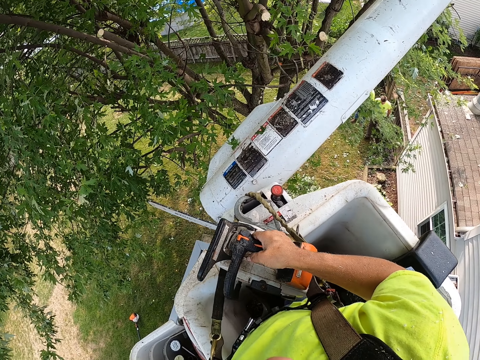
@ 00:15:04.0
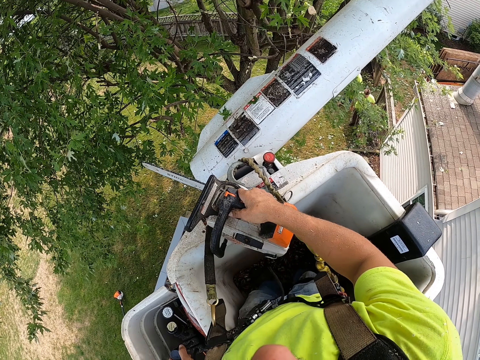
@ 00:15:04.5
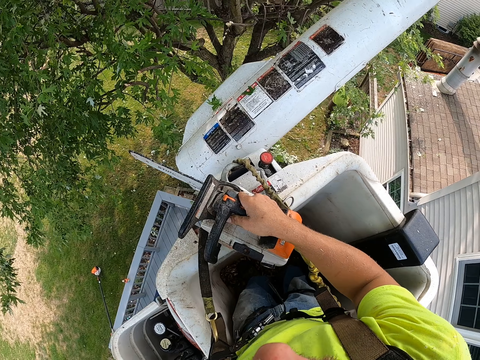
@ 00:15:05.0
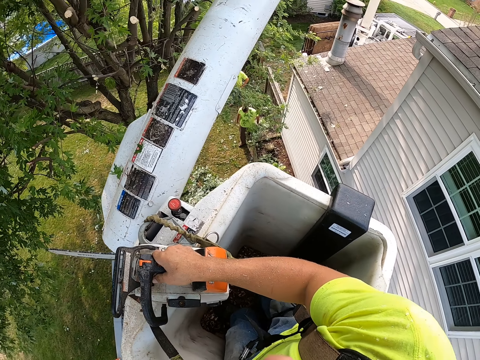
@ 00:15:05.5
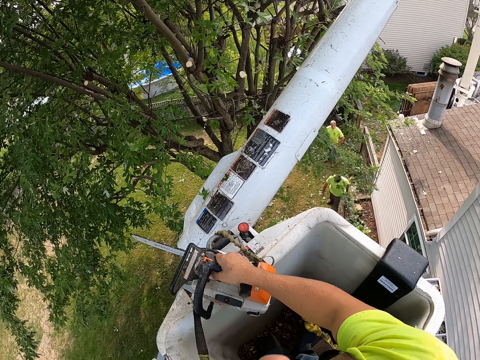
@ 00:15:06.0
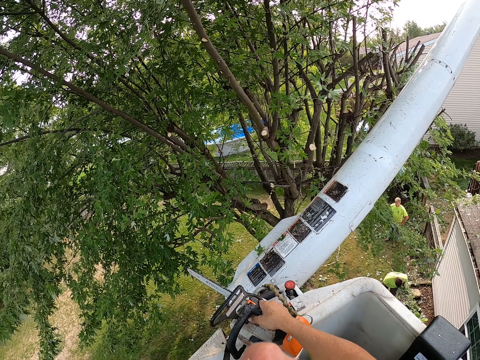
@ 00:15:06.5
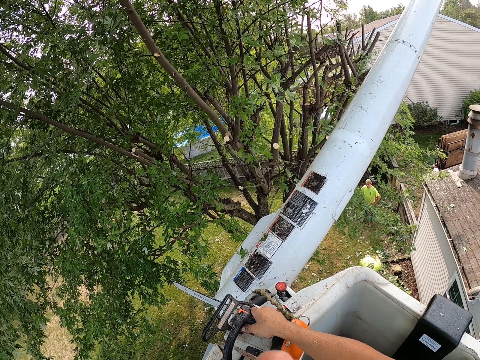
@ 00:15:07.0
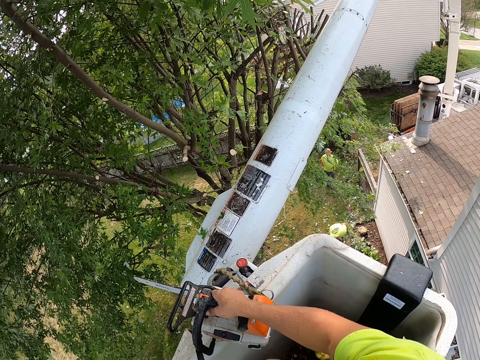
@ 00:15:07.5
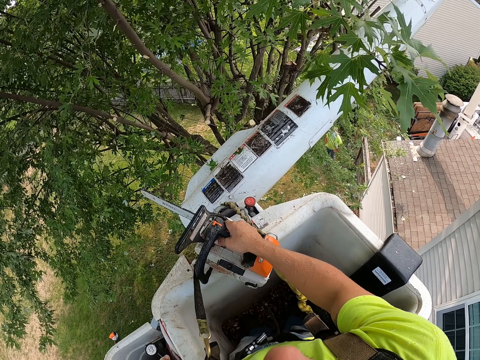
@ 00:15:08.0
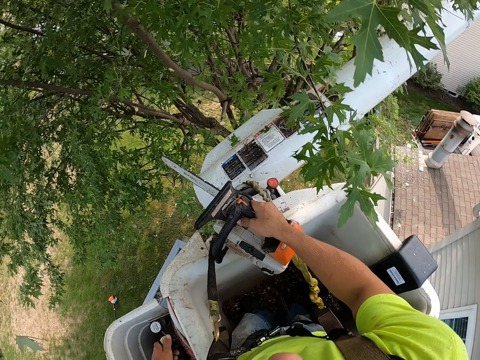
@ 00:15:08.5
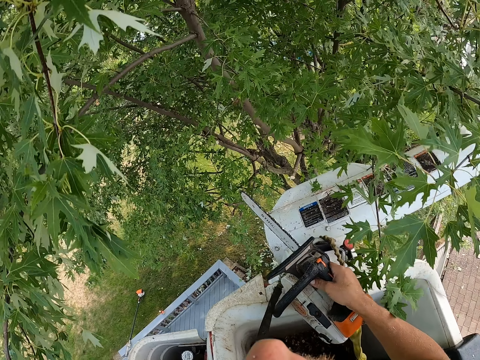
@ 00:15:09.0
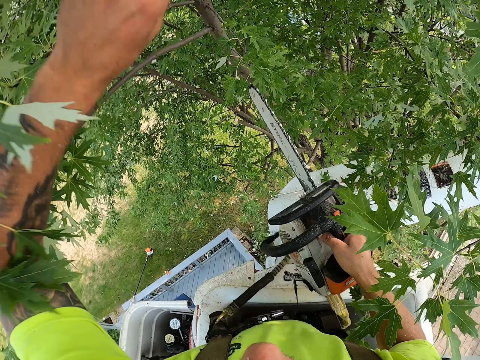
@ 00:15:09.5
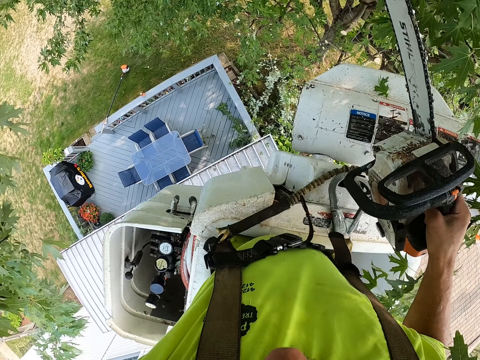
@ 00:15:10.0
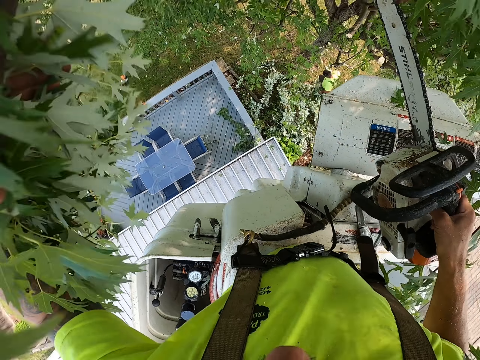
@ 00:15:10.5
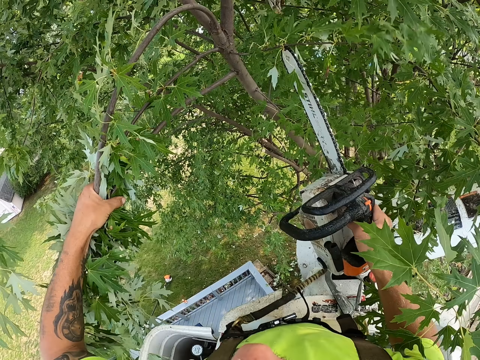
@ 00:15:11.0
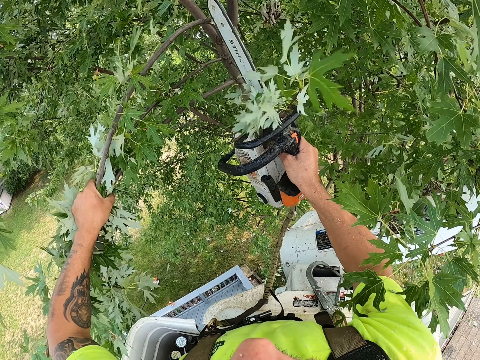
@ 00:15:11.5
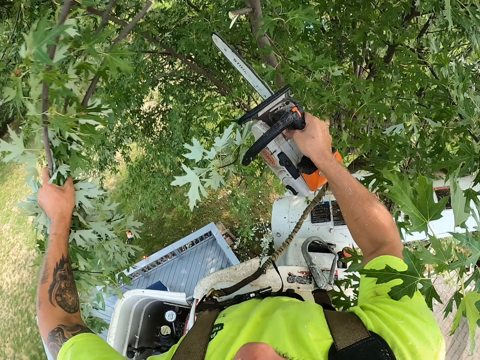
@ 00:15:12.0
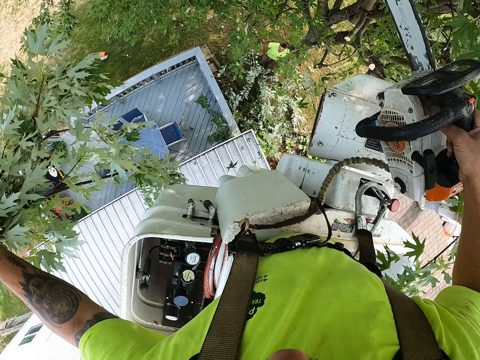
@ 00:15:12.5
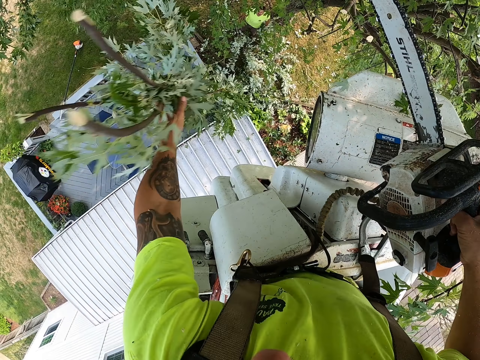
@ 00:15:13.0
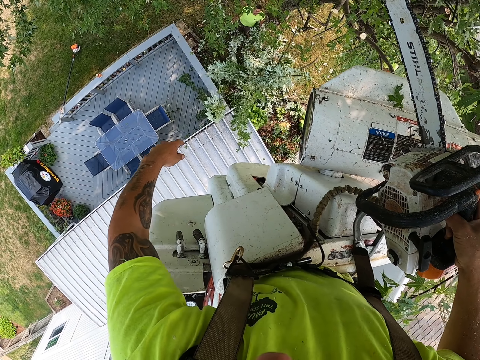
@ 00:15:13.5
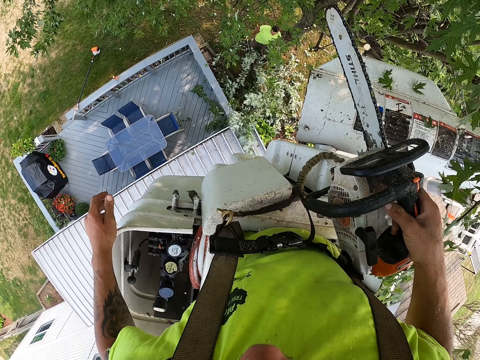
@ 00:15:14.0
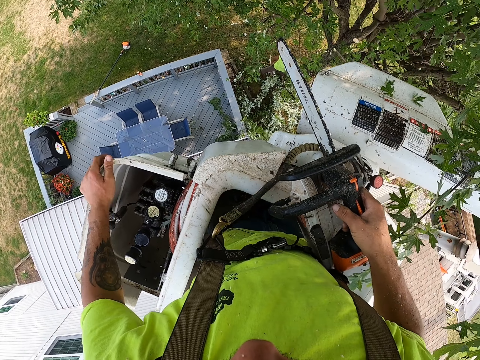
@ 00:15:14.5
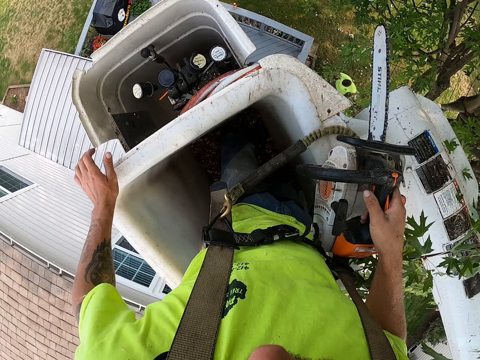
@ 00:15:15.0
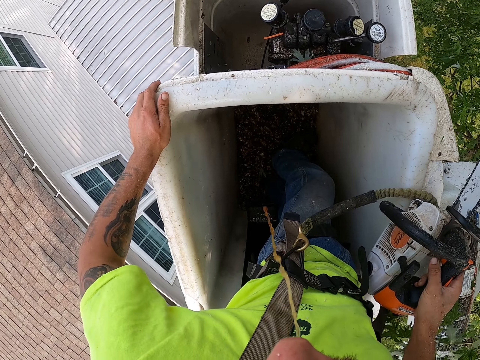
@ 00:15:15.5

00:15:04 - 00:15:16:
The camera wearer operates a boom lift lever with his left hand. He holds some branches with his left hand. He cuts the branches from the tree with the chainsaw with his right hand. He throws the branch on the grass with his left hand.

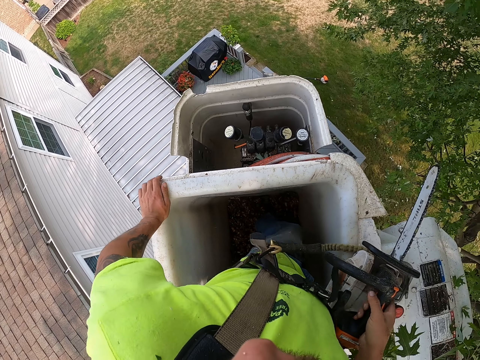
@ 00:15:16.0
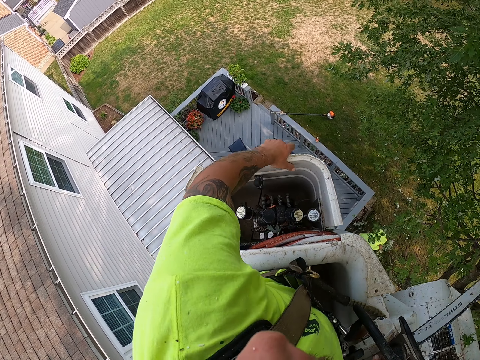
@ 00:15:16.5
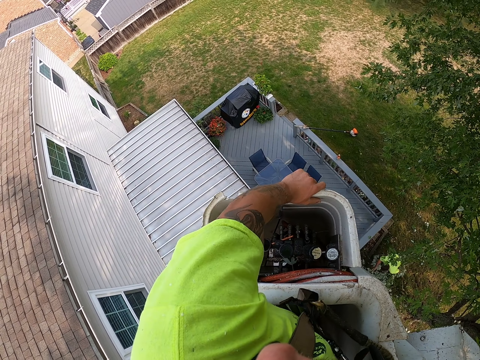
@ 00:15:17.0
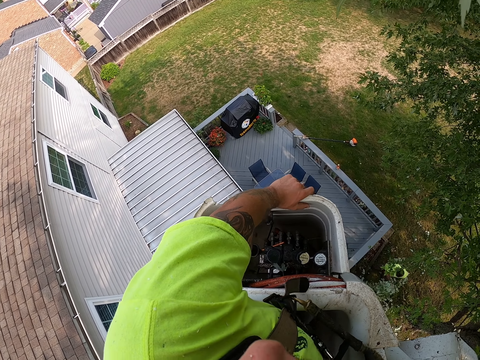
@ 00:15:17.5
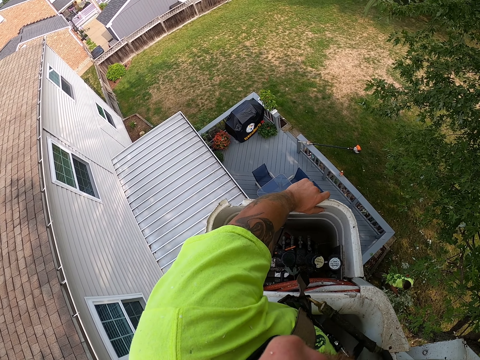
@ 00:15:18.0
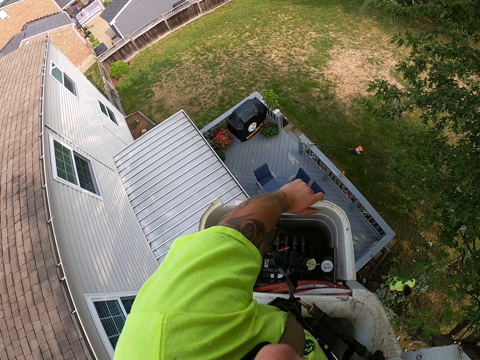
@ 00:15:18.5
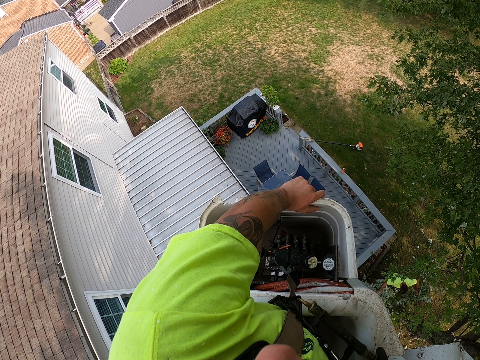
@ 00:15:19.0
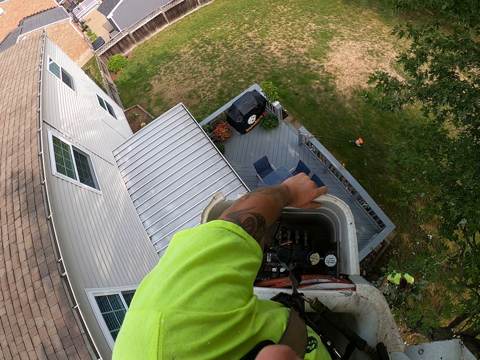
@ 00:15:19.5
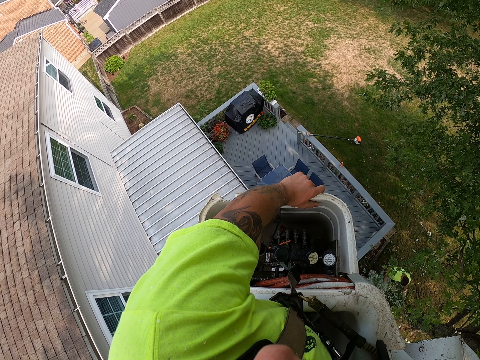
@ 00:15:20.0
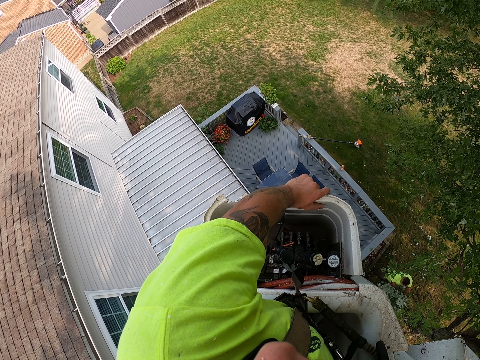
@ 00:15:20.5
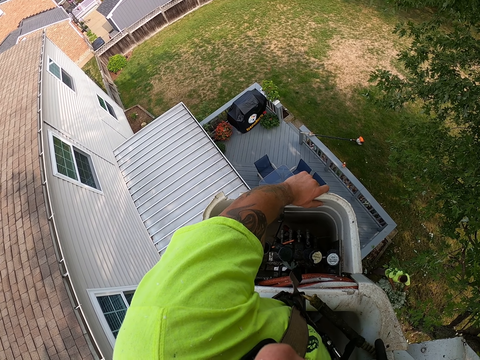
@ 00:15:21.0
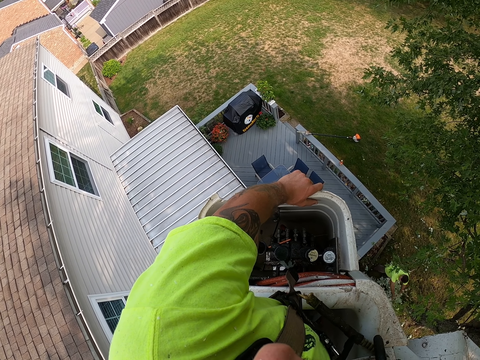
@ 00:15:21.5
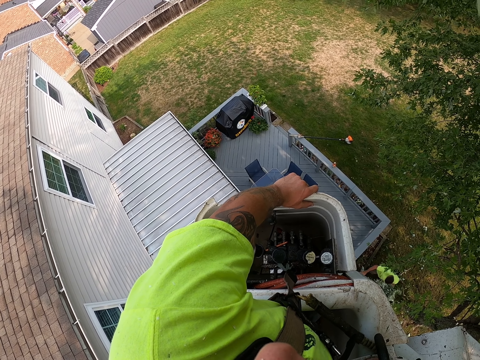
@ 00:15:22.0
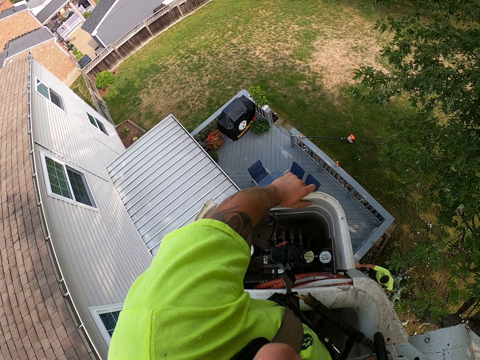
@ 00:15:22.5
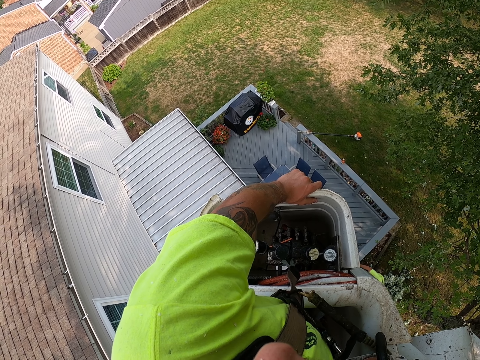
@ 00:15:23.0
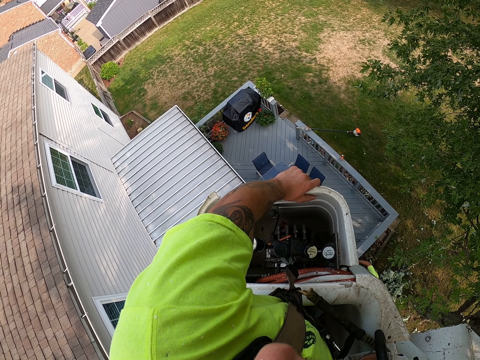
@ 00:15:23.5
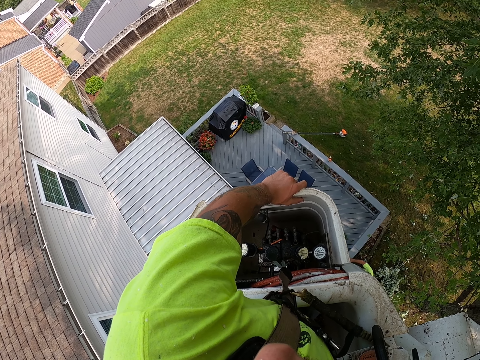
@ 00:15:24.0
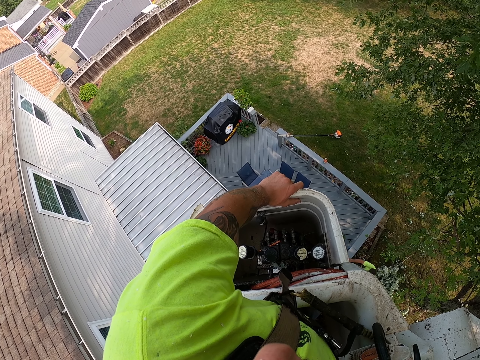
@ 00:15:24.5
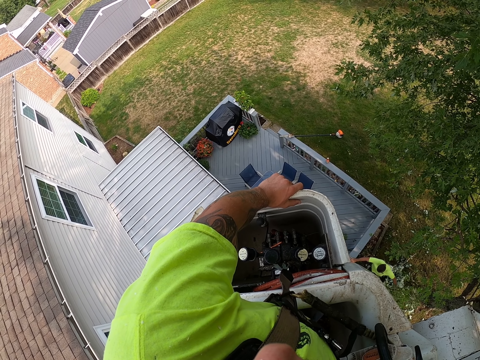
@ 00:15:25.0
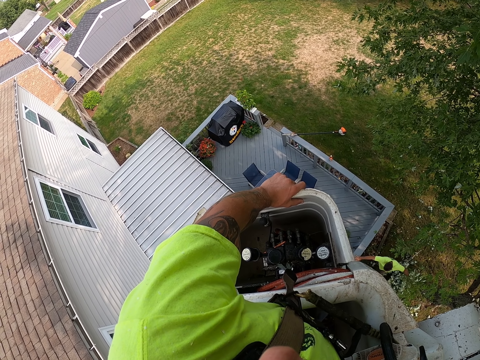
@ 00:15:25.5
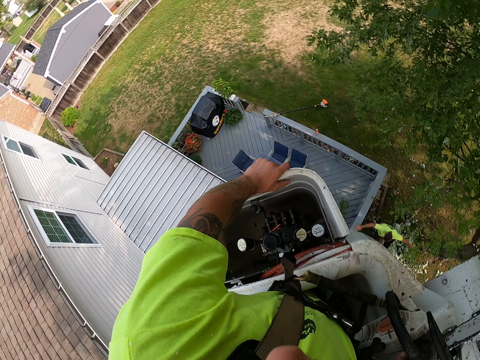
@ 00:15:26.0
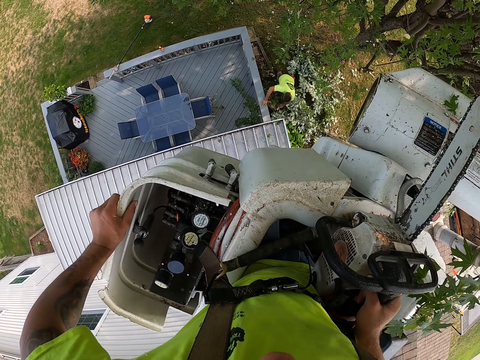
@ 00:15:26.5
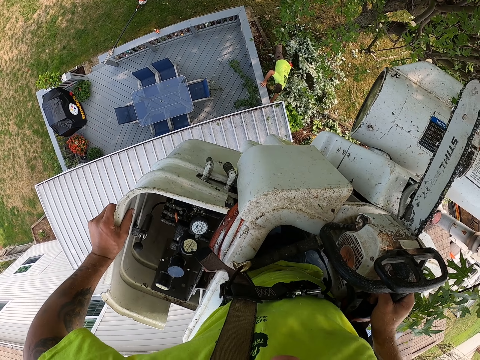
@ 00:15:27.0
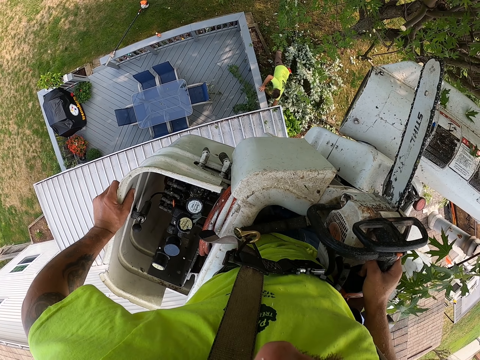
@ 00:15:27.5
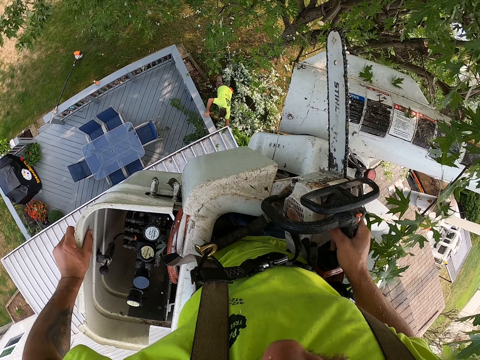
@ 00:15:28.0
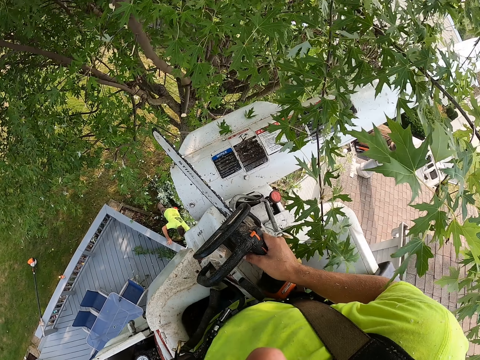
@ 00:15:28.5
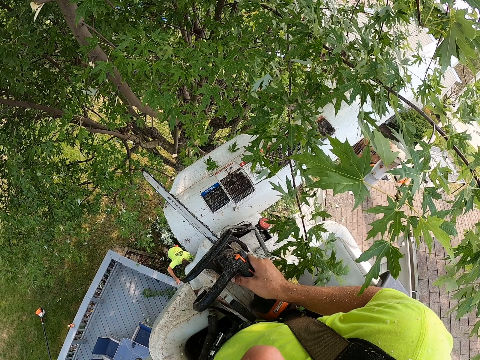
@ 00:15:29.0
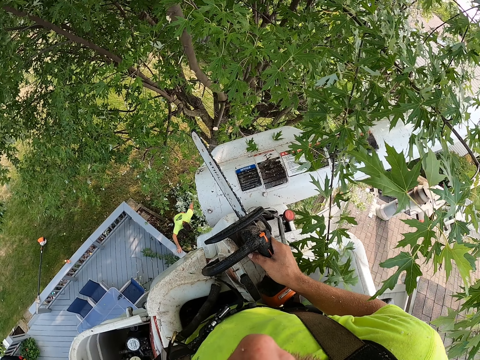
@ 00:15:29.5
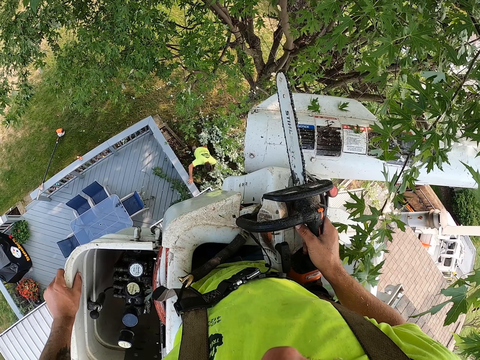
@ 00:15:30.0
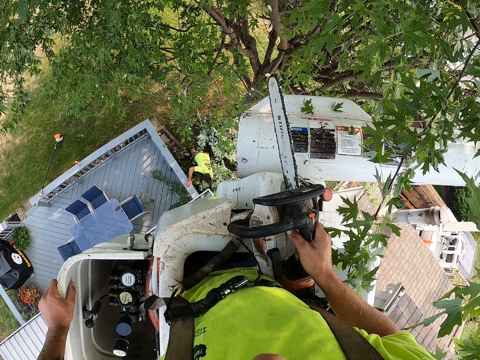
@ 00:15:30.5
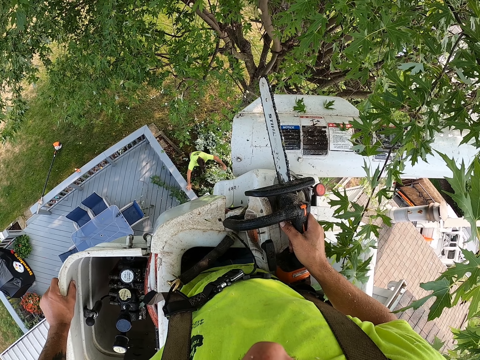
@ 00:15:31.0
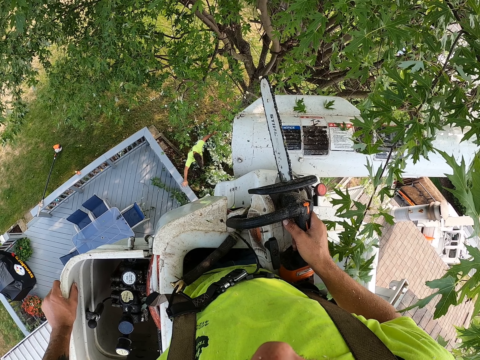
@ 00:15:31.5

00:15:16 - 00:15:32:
A man picks some branches from the ground with both hands. The camera wearer adjusts the crane. The man gathers twigs. The man holds the branches with his left hand and drops the branches on the grass with his left hand. The man picks the branches from the ground with his left hand. The camera wearer looks around. The man picks the branches from the ground with his left hand.
